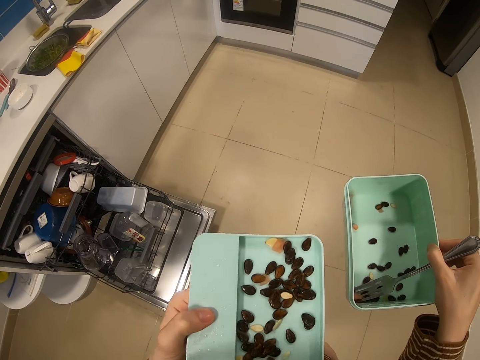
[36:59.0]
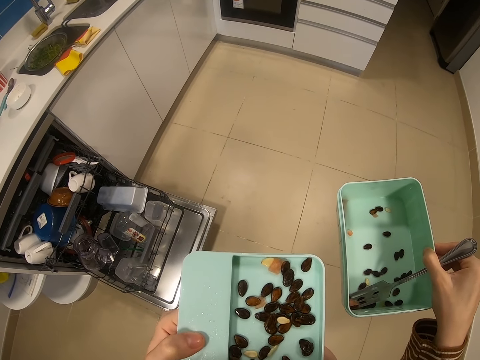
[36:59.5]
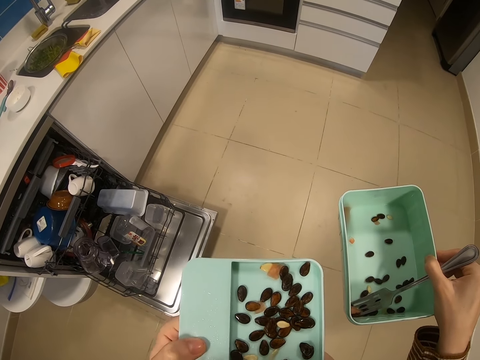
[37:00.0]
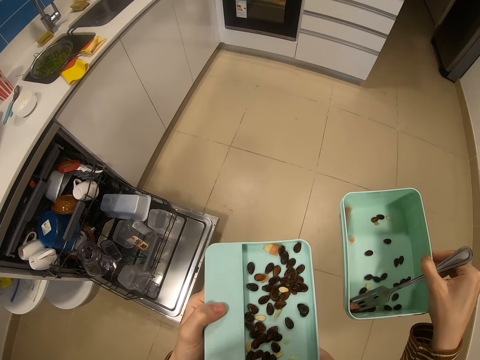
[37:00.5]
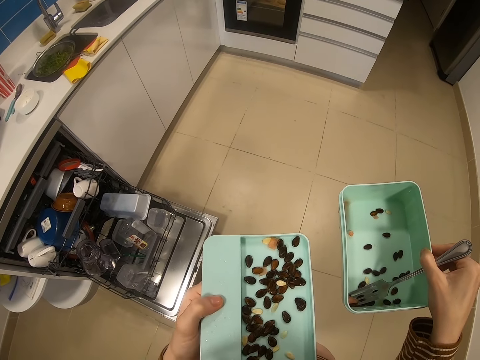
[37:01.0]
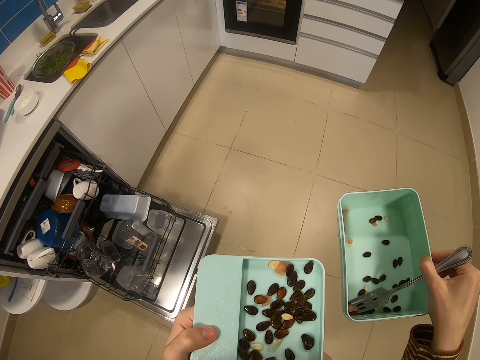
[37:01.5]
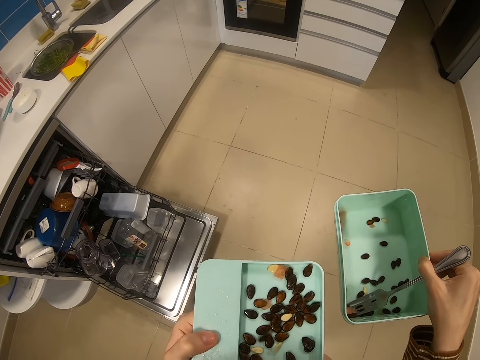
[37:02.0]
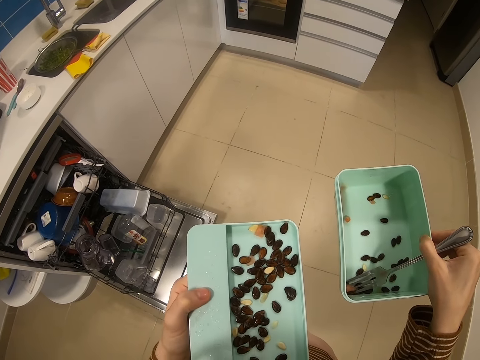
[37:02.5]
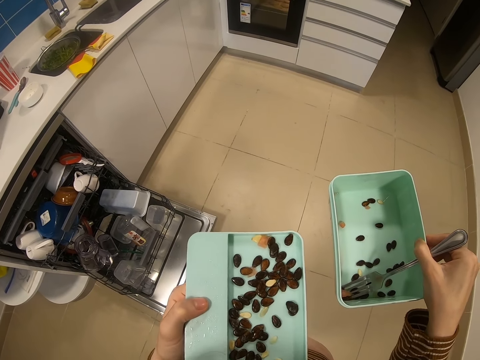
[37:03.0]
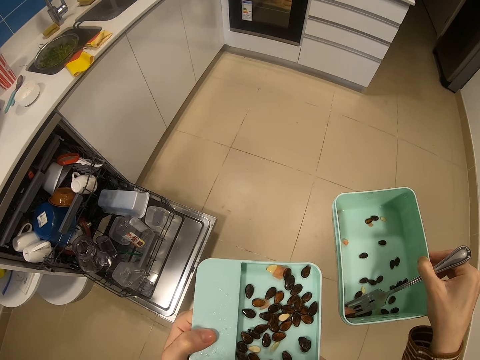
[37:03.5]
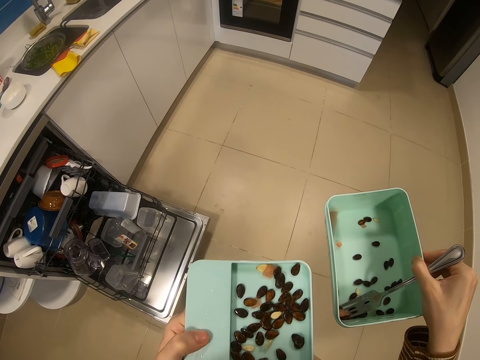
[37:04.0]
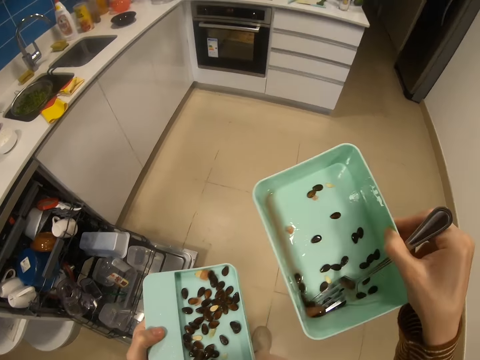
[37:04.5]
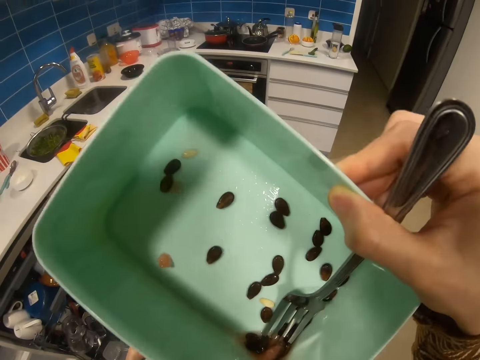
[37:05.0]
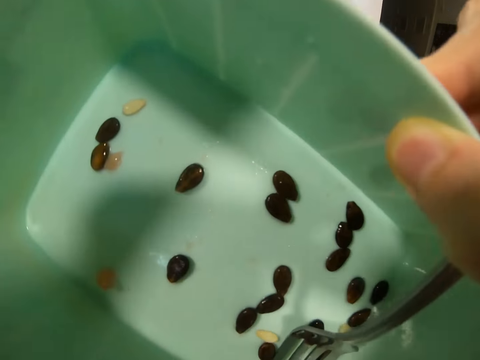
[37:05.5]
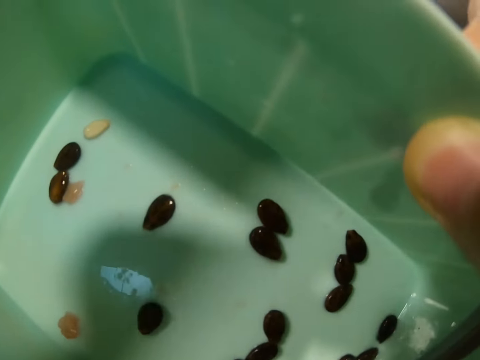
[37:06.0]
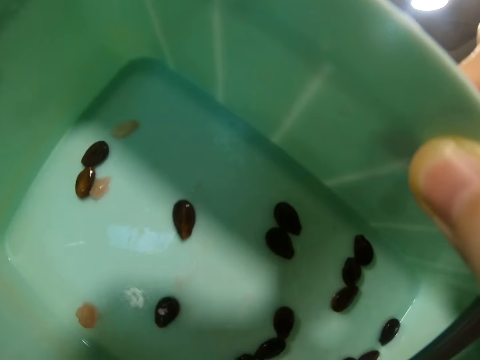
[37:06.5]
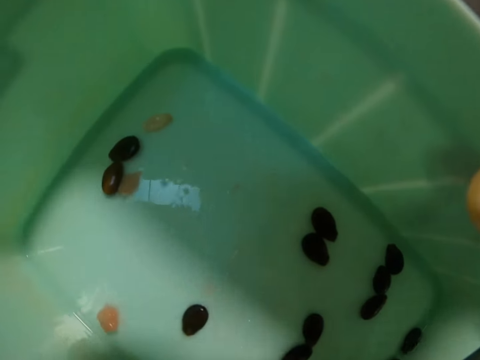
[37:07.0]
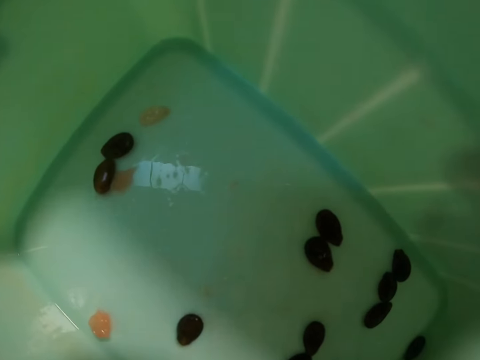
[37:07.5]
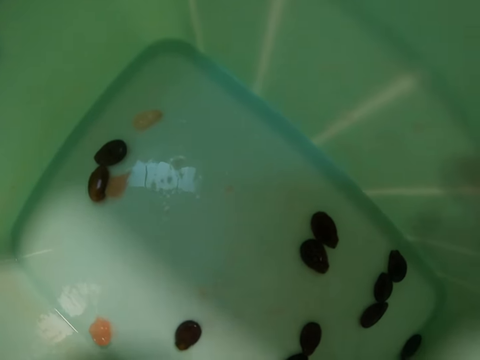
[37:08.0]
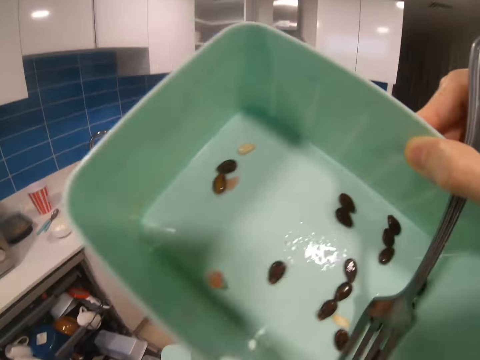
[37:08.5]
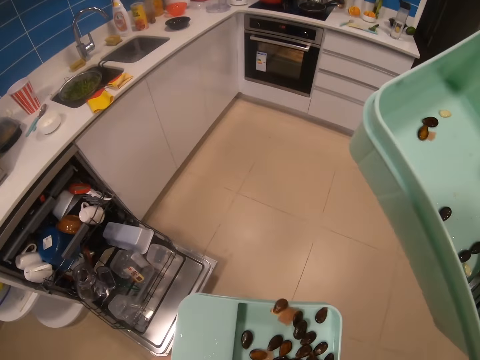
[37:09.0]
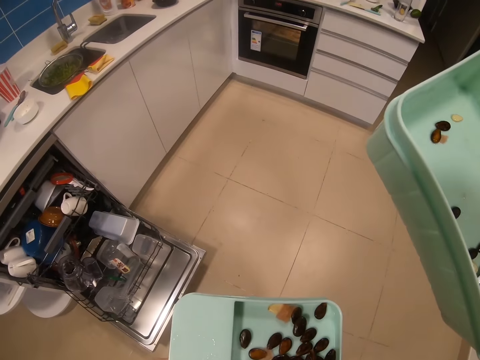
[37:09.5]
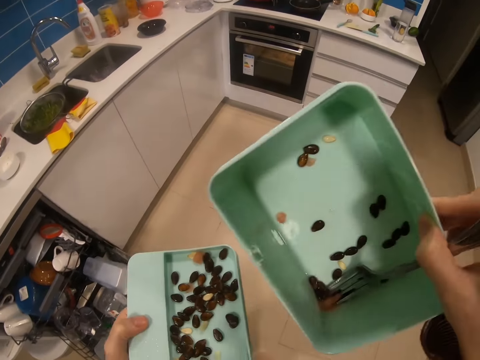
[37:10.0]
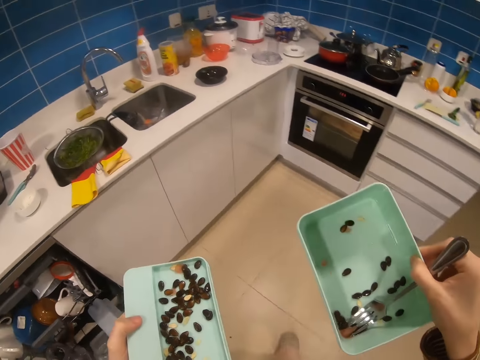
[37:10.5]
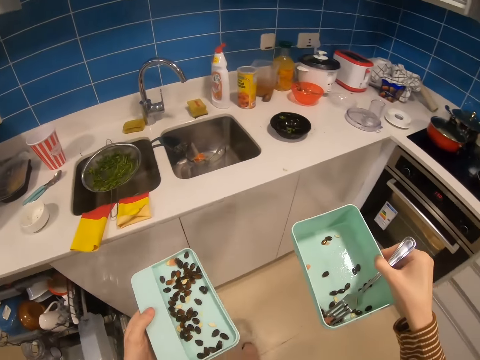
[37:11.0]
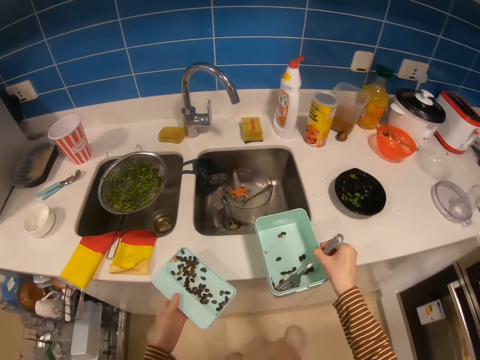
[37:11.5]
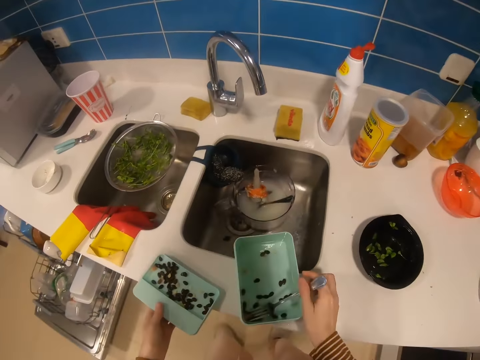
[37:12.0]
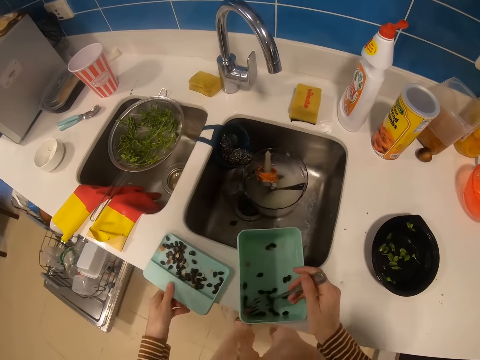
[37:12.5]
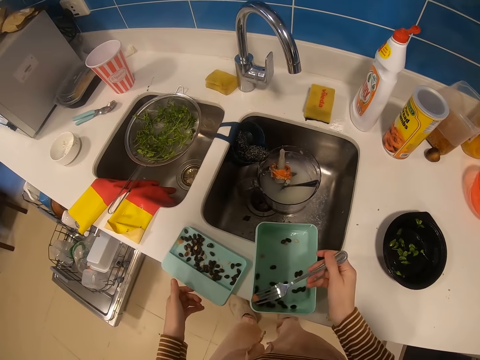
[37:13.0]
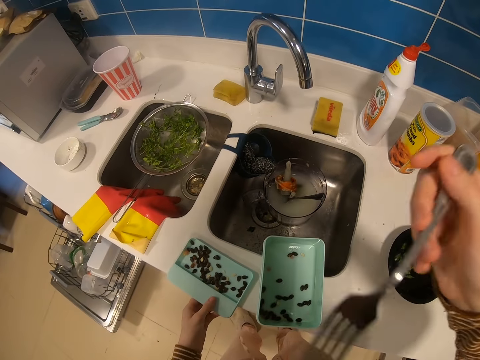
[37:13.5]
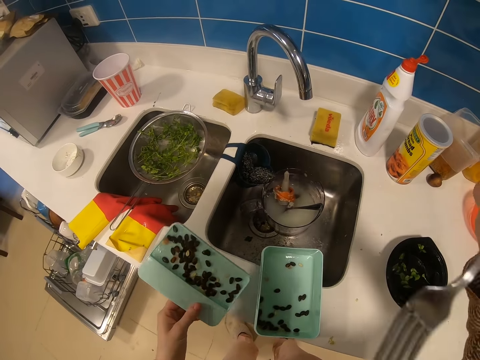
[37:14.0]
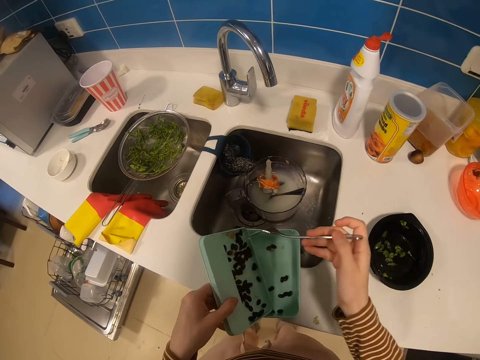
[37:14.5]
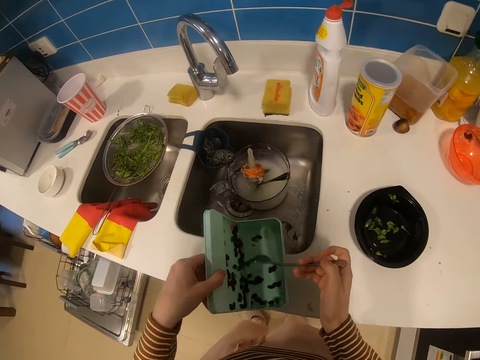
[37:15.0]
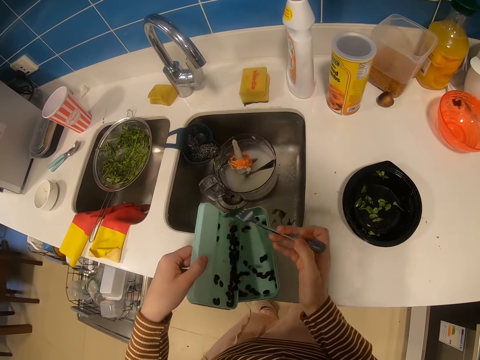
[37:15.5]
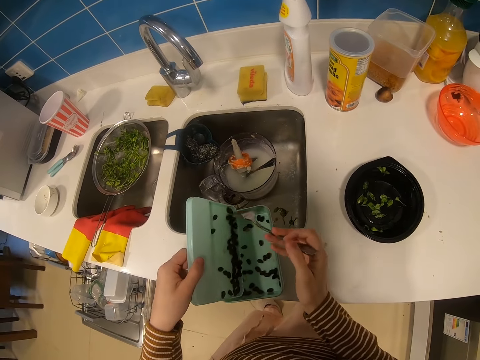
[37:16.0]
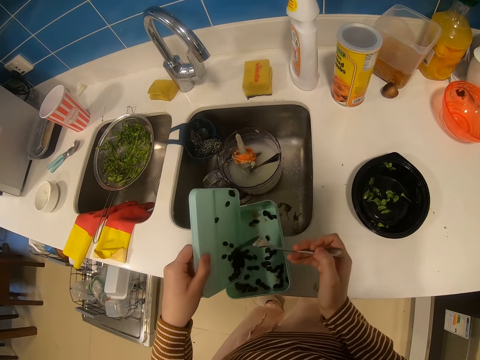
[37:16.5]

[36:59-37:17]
The camera wearer drinks fruit juice in a dish container. They drop seeds on a container lid. They walk to the kitchen, put the container lid down, and put the dish container down. They pick up a watermelon with a fork, eat with a fork spoon, and bite the watermelon. They pour the seeds in the dish container.

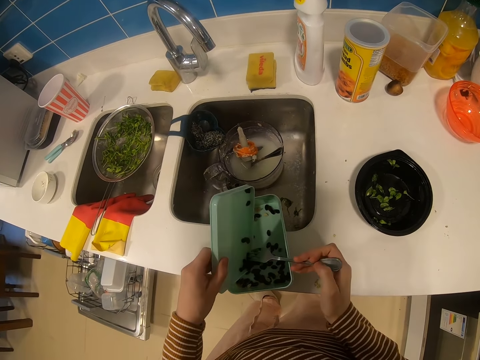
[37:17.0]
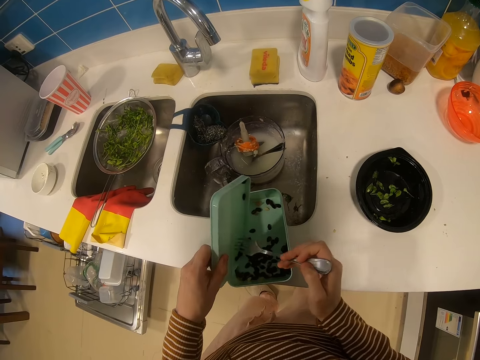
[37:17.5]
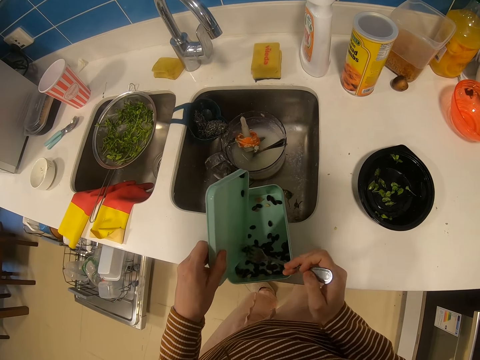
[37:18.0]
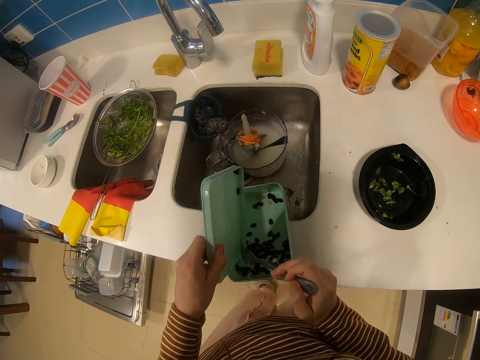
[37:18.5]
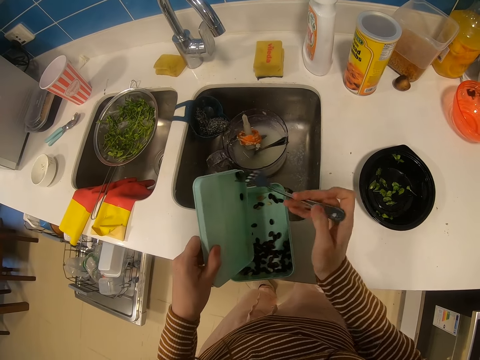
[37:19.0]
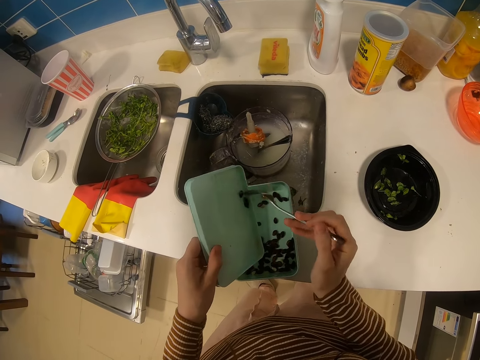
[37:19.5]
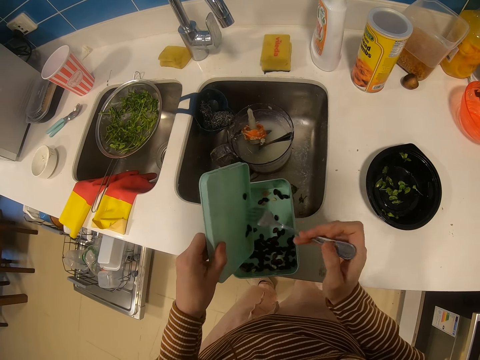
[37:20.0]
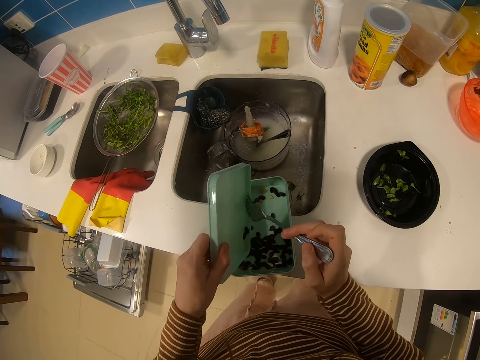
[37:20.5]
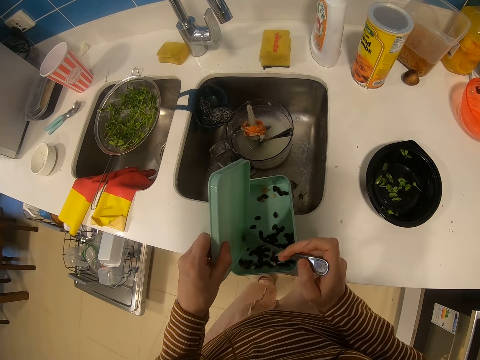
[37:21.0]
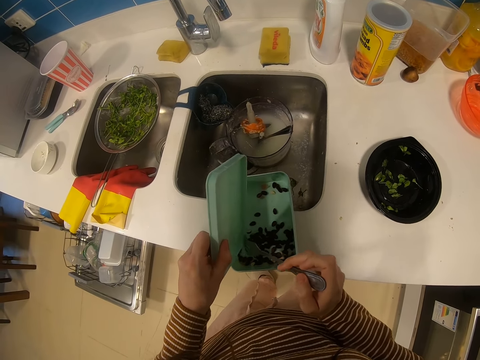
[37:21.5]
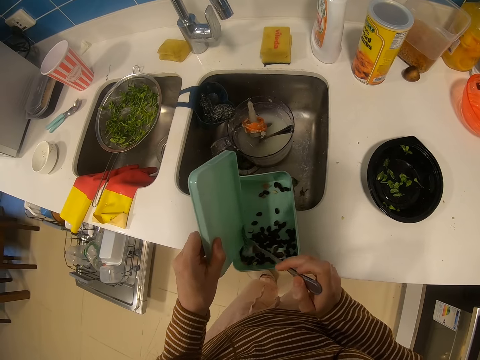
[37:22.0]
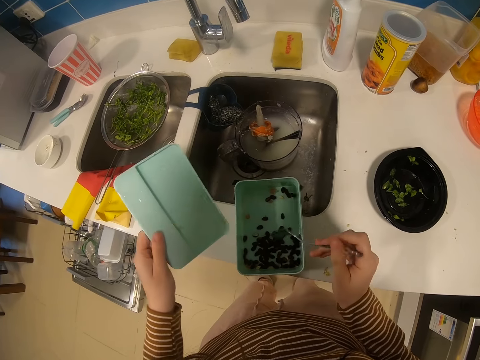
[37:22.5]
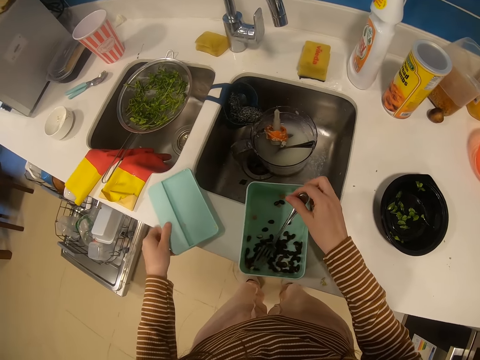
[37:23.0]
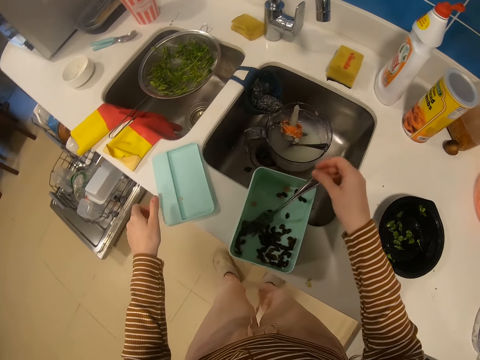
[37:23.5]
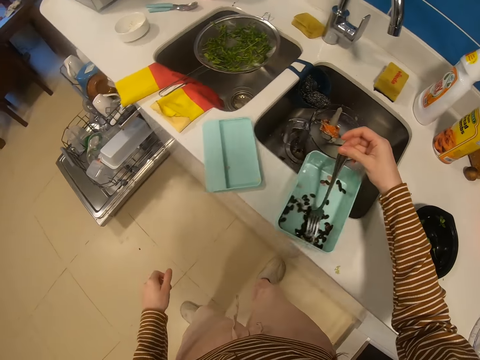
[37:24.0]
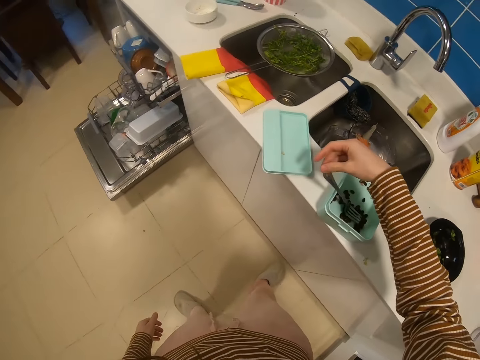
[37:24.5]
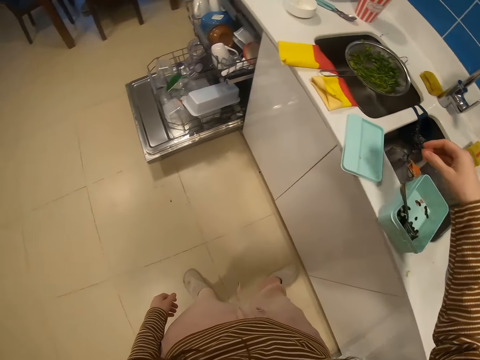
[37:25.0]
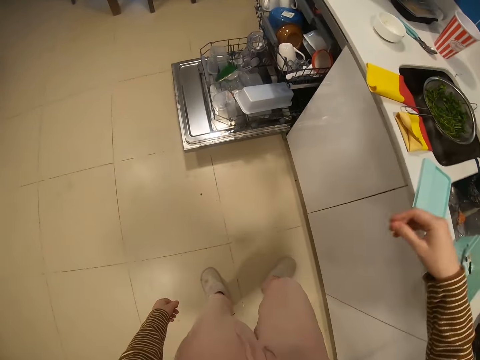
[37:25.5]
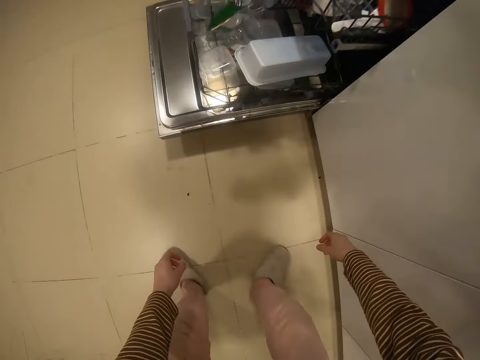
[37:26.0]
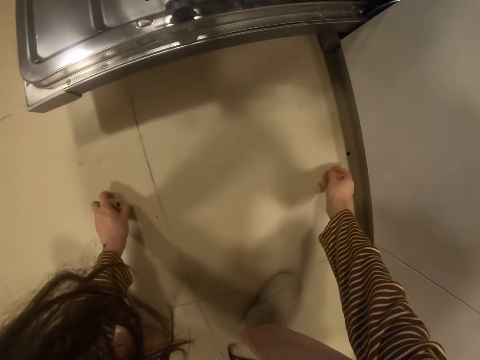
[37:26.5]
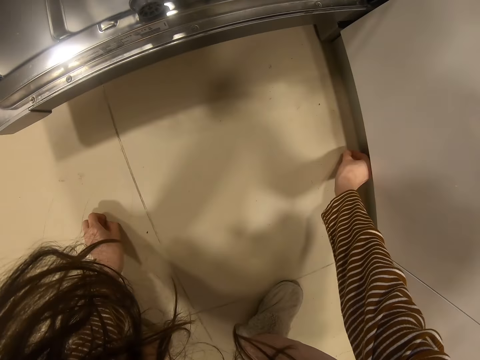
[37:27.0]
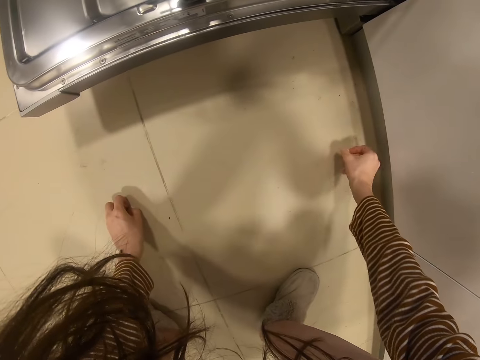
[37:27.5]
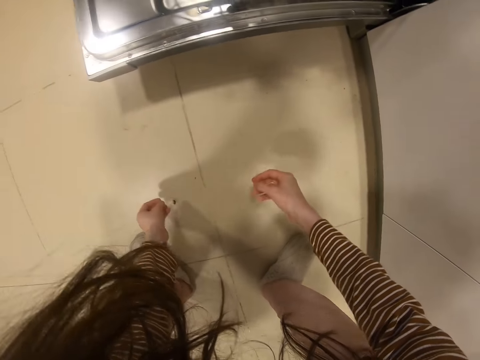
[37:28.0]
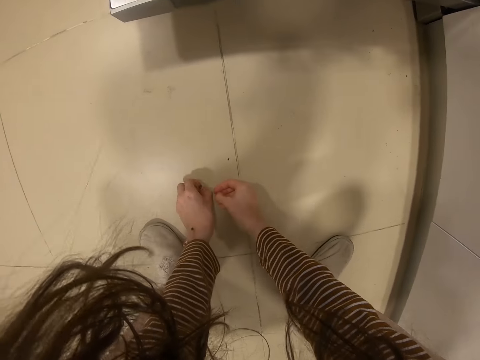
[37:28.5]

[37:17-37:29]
The camera wearer puts a fork spoon down and puts a container lid down. They pick seeds on the ground.
